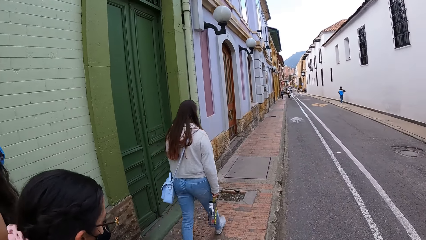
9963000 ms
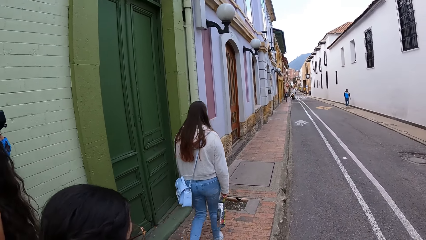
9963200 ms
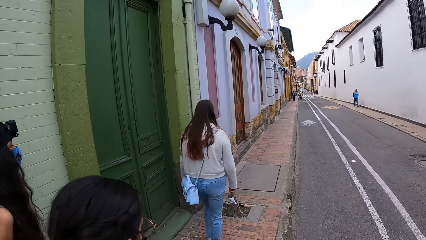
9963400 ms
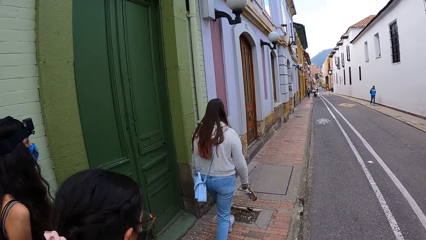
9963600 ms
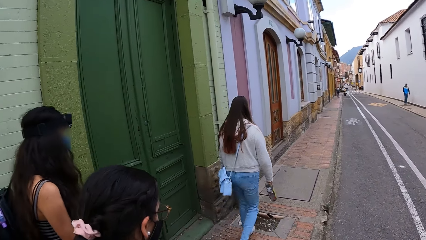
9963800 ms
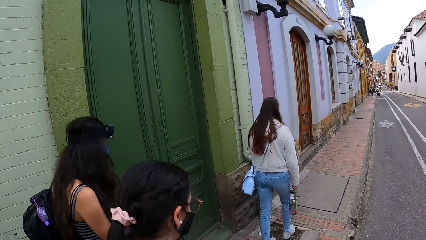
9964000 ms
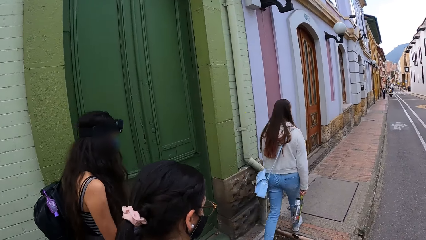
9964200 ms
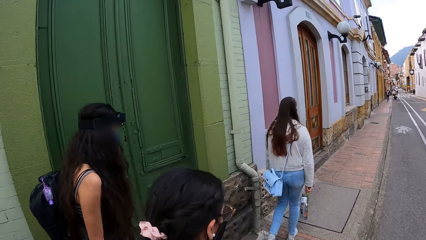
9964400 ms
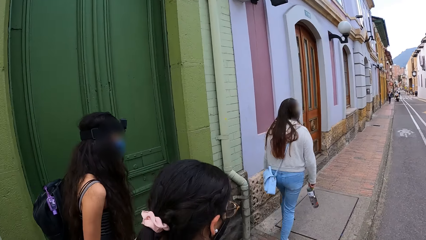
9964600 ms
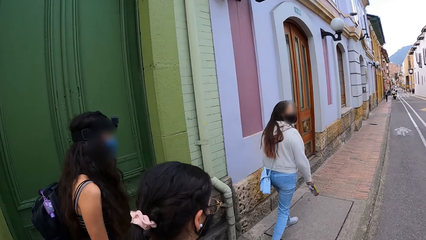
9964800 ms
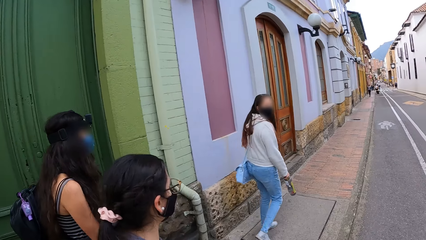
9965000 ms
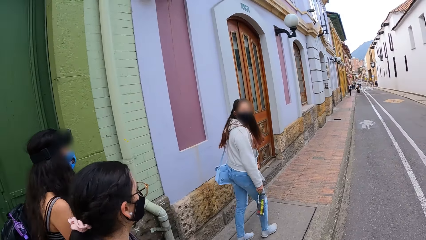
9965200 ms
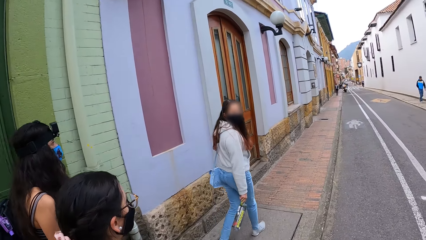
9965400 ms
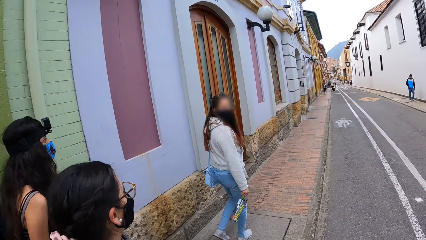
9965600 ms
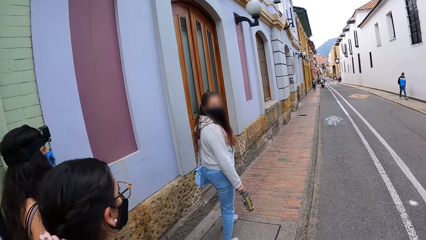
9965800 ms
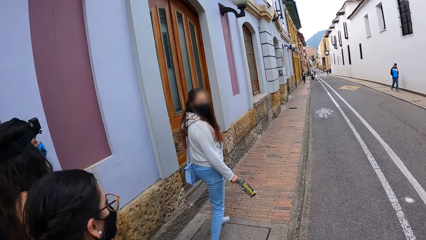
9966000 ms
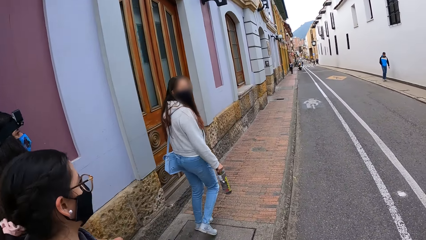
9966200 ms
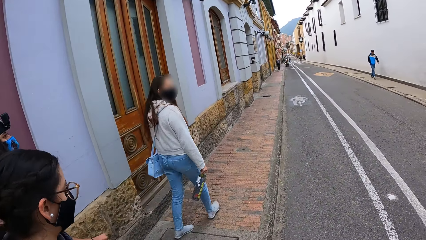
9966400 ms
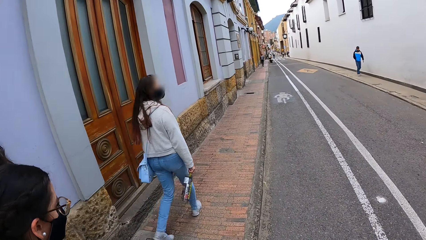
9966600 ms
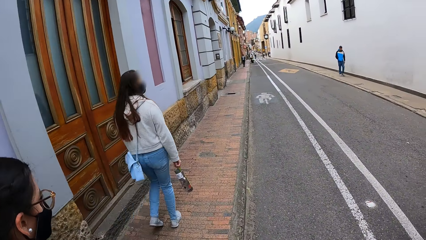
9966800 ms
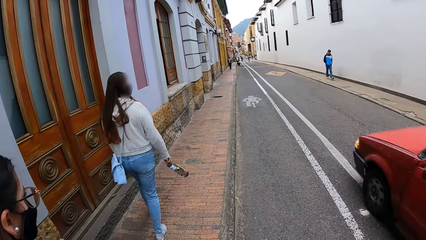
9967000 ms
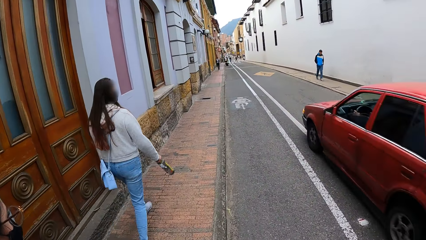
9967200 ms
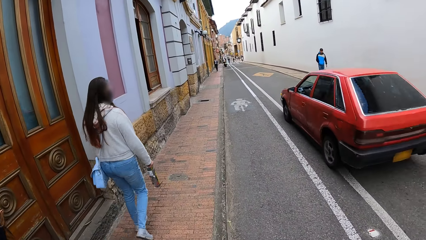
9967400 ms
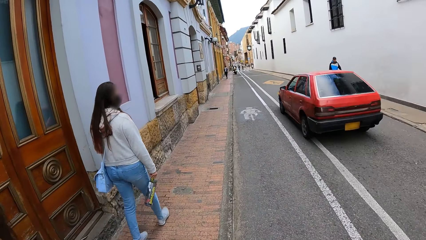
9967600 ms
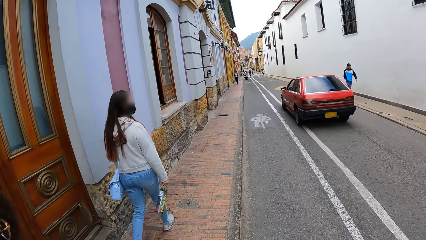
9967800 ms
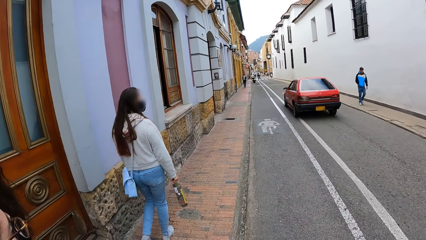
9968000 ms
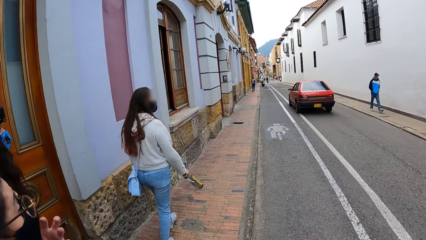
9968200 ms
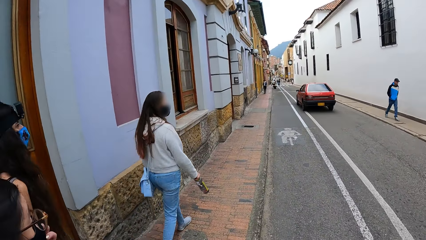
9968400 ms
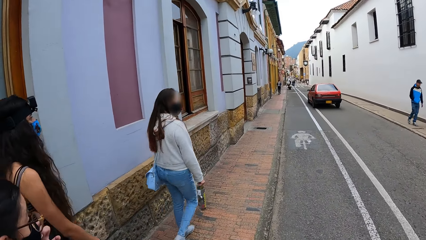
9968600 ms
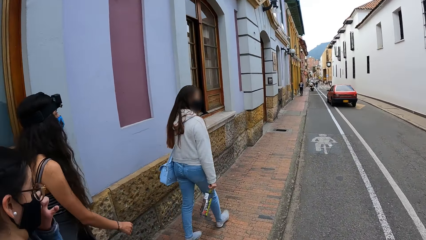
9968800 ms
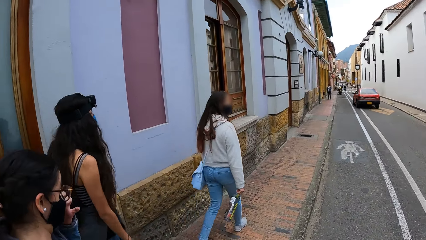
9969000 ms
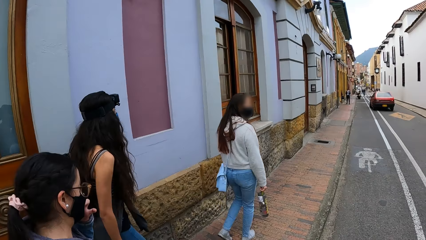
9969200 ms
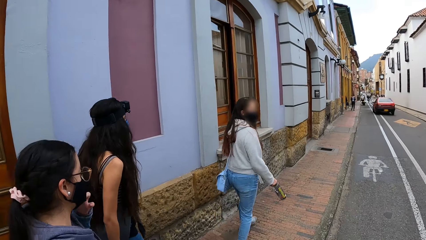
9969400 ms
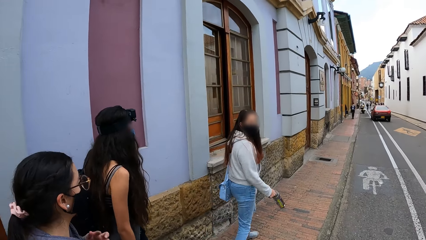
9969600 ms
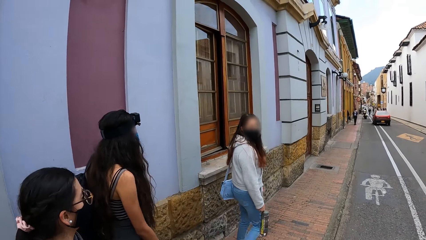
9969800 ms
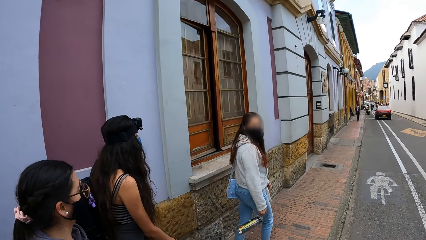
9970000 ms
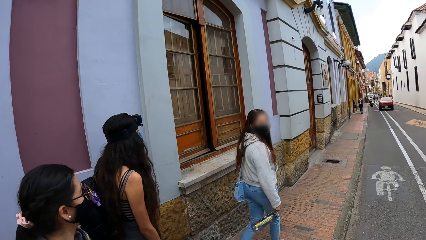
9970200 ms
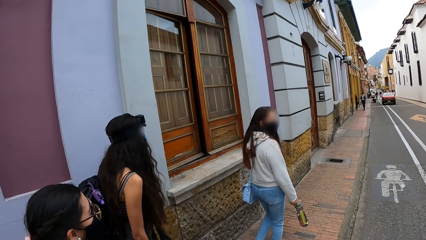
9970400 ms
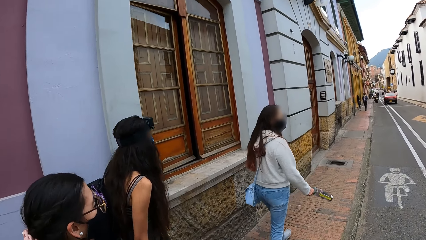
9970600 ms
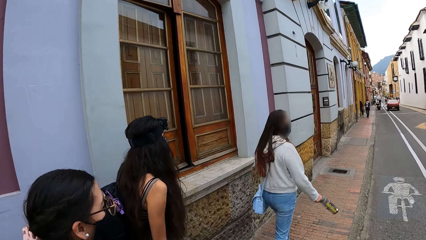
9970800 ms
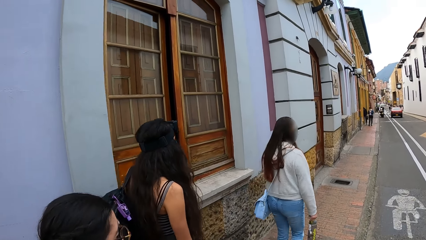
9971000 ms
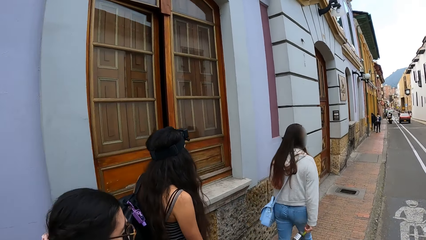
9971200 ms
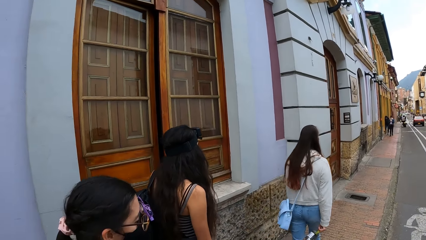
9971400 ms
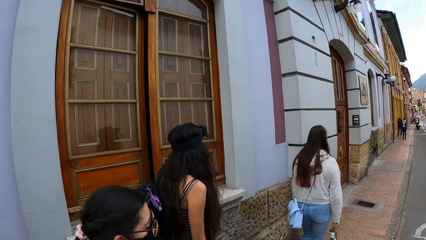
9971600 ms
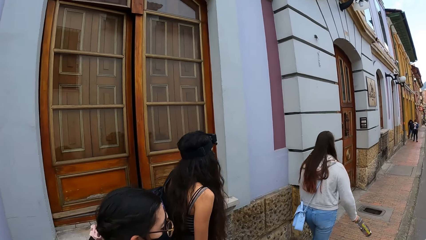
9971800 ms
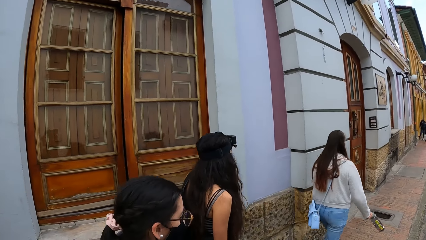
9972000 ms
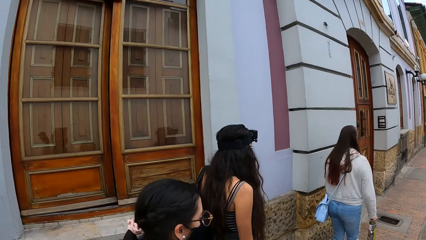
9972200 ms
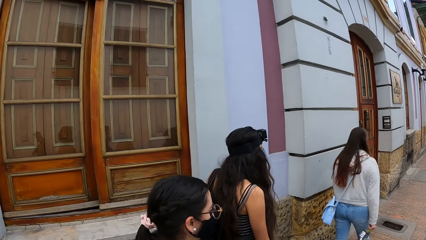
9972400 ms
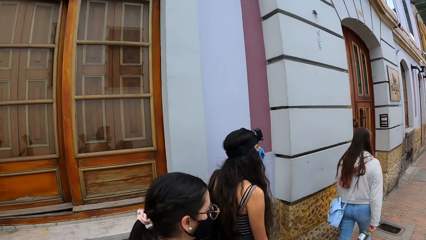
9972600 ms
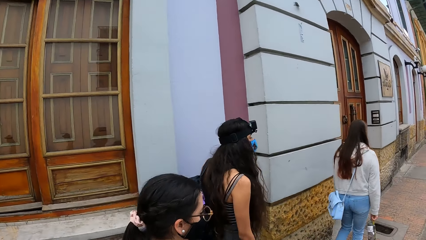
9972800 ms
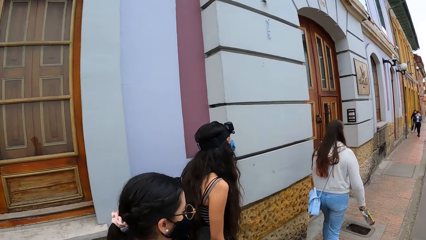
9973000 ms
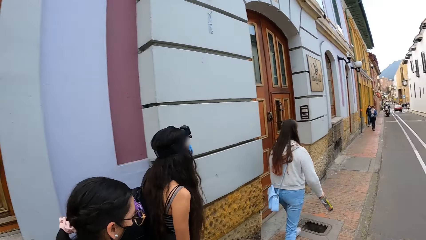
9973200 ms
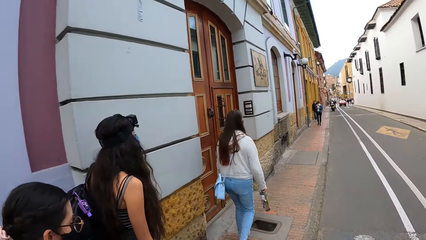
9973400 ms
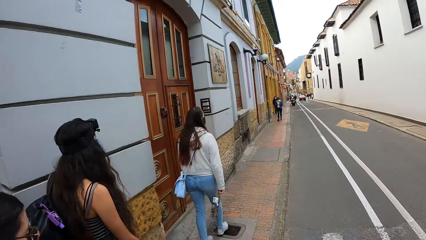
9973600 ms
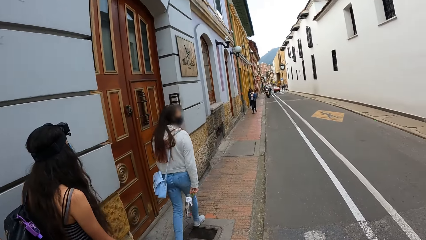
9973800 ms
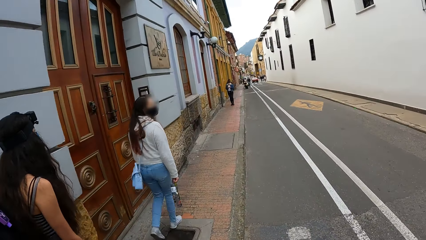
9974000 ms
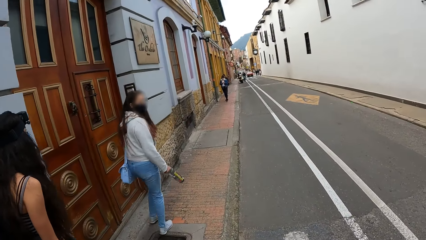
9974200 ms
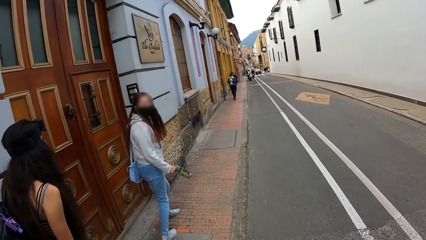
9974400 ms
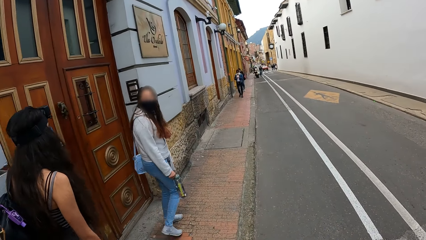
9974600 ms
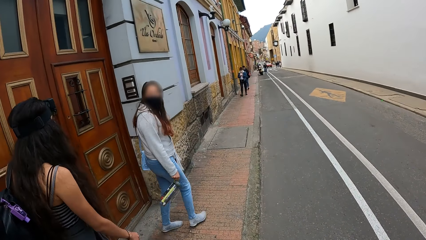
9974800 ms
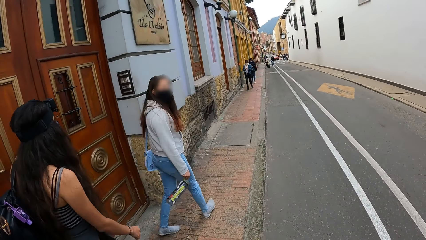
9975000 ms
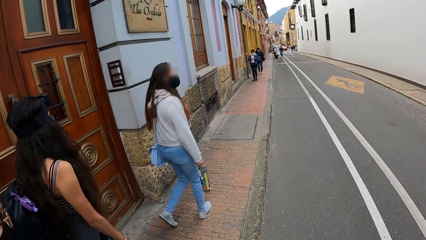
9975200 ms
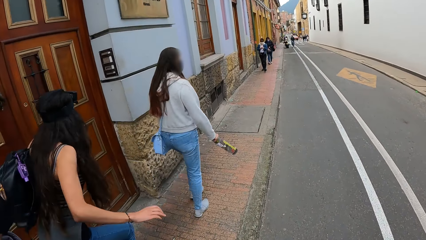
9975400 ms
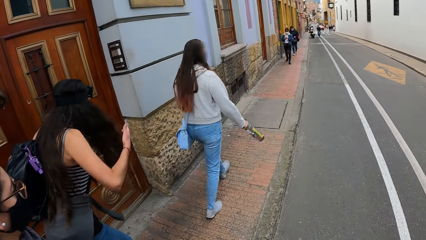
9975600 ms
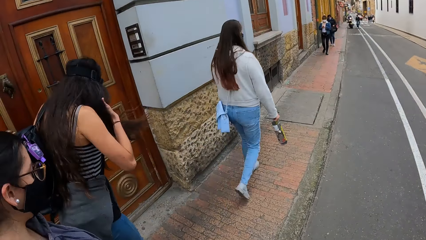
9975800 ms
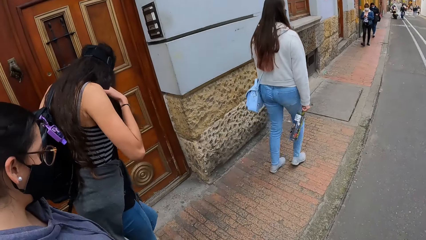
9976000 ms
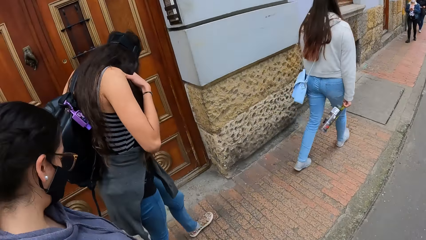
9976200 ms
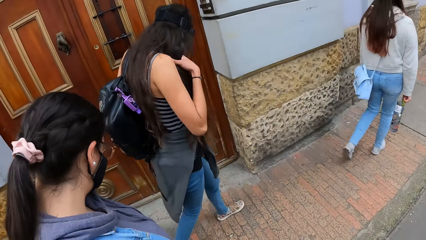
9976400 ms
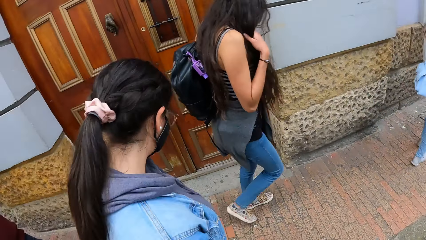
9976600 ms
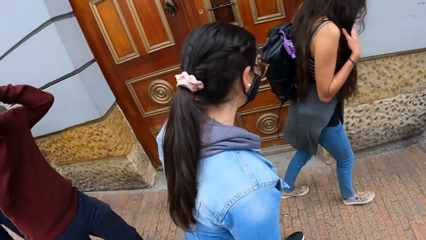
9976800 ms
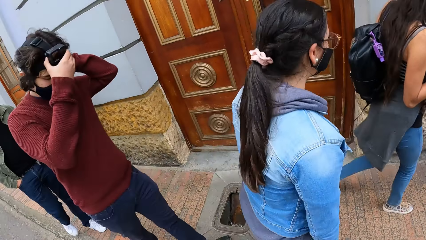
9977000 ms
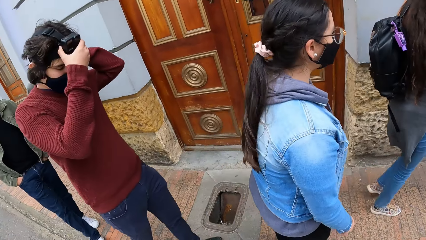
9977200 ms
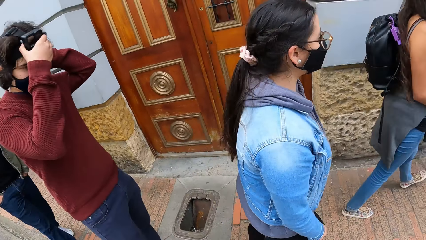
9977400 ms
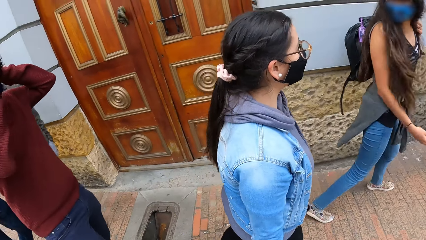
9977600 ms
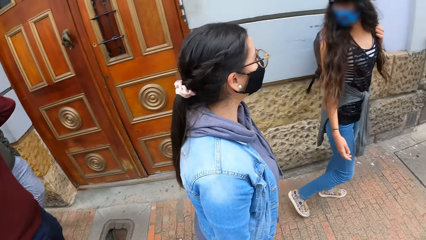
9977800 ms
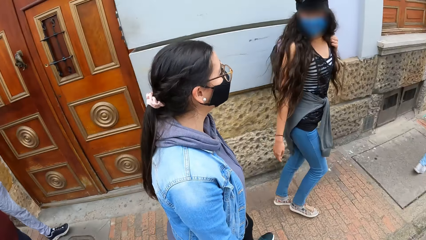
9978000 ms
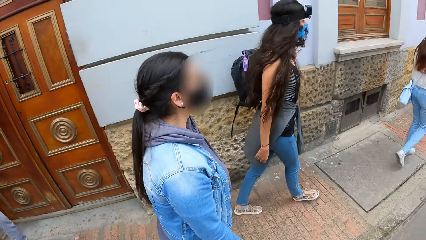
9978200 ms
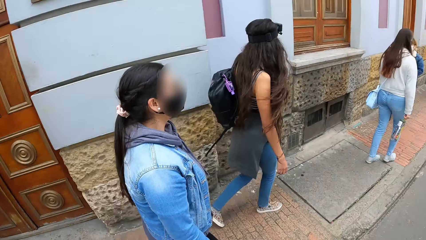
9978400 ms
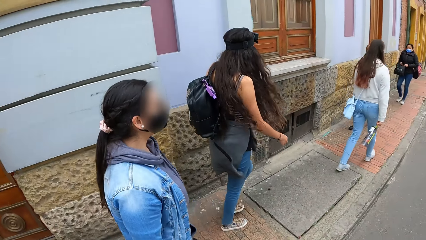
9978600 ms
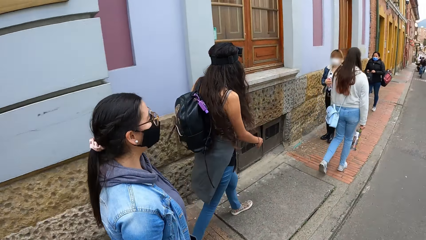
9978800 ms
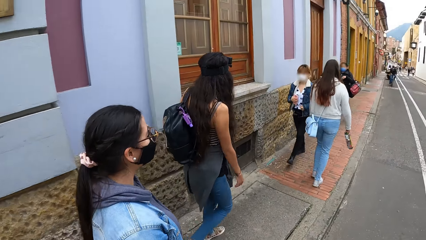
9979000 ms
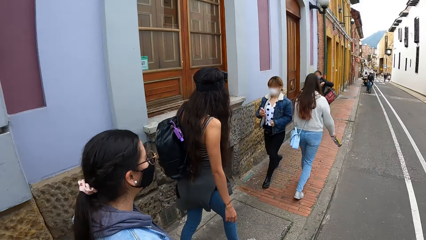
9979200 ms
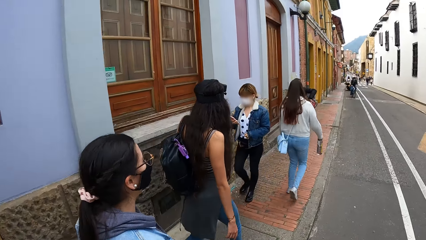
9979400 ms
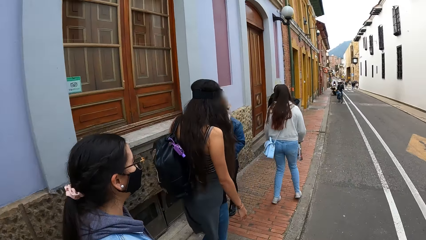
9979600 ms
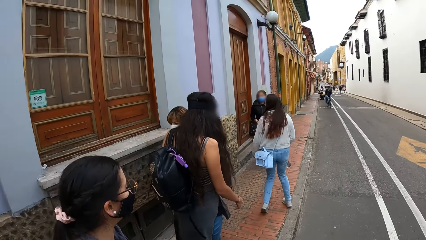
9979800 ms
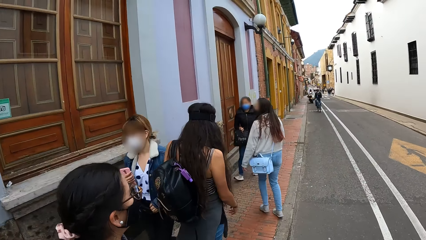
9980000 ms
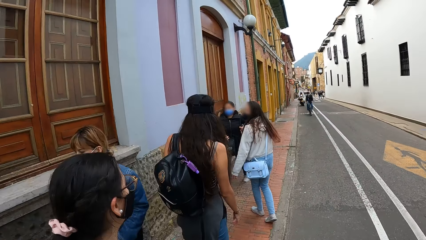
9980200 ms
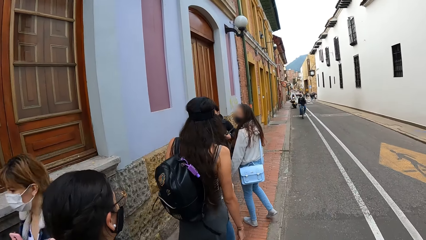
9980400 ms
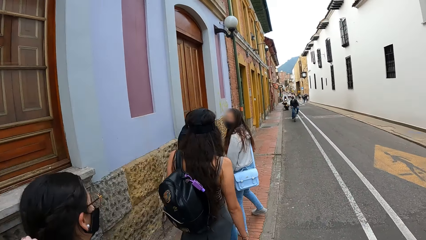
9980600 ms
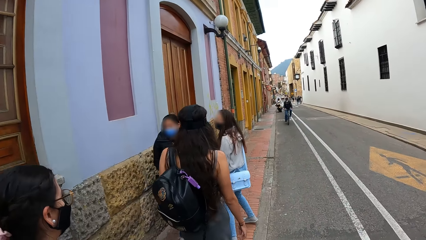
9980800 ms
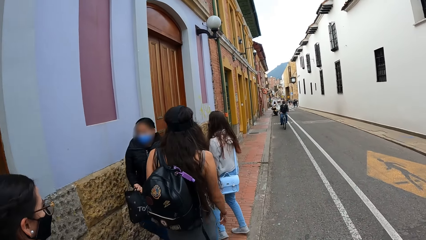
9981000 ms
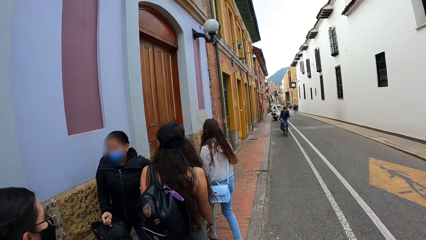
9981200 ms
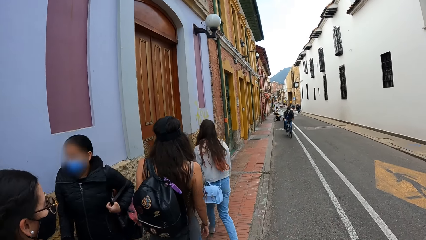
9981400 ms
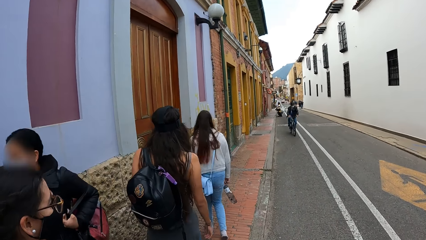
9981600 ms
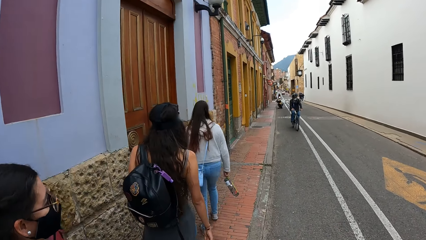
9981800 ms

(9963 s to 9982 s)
A lady looks around. Another lady touches a face mask. A third lady holds hair. A man adjusts a camera. The man walks in the pavement. The camera wearer walks in the pavement.
